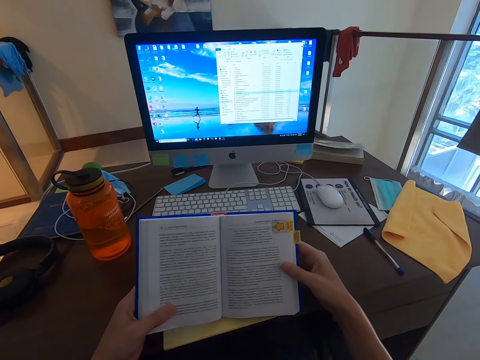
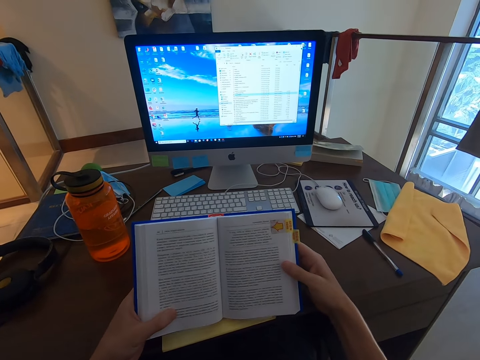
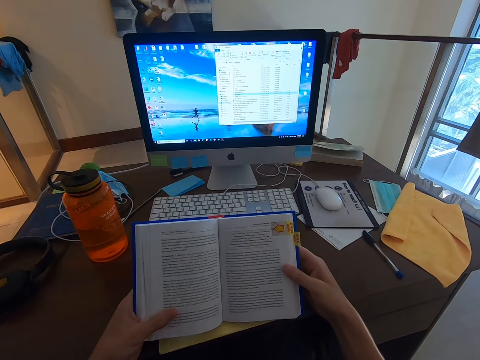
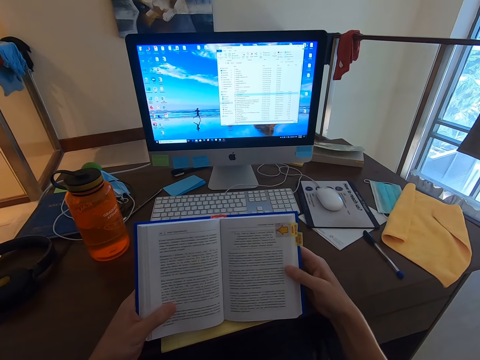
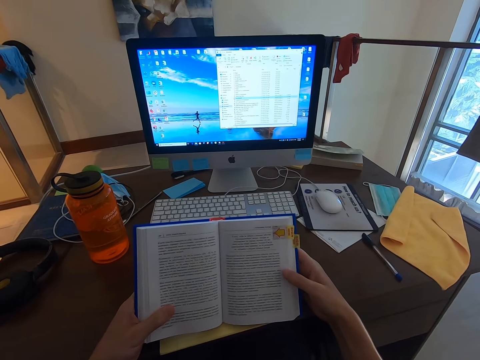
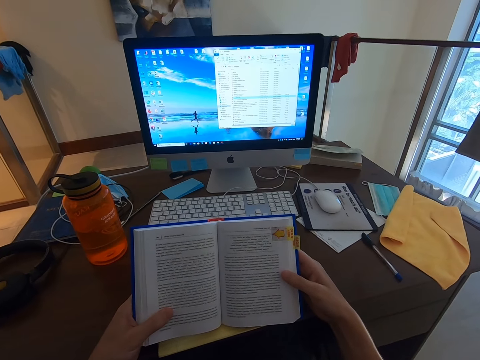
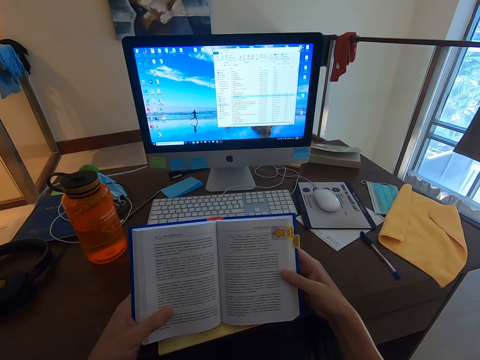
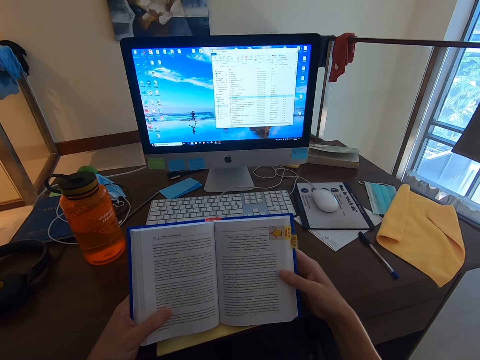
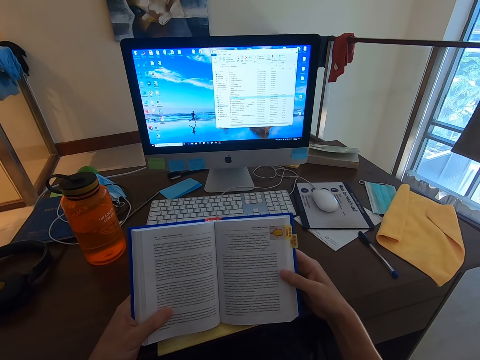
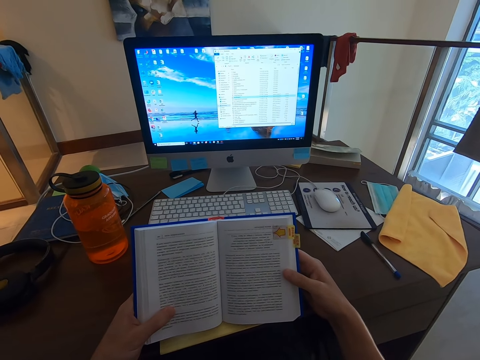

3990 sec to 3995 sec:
The camera wearer reads the book.

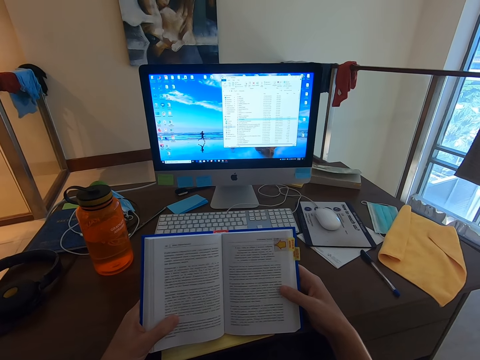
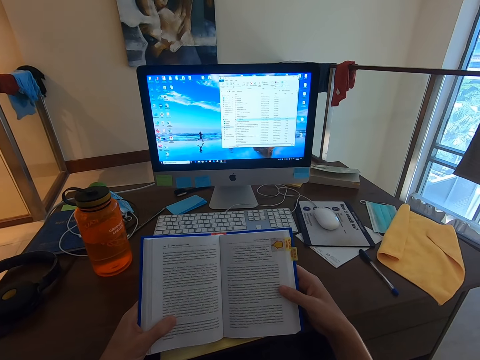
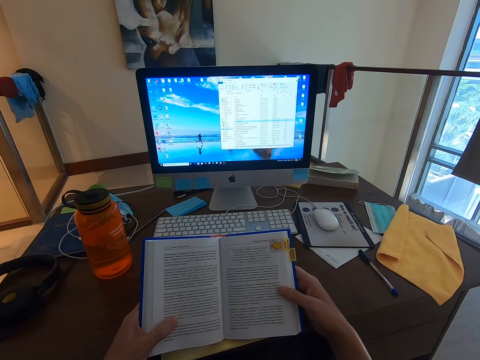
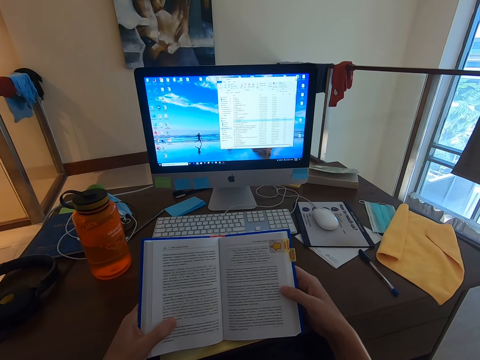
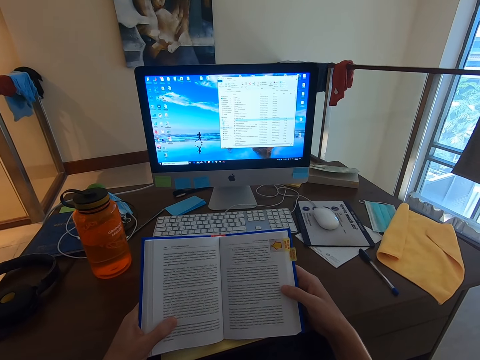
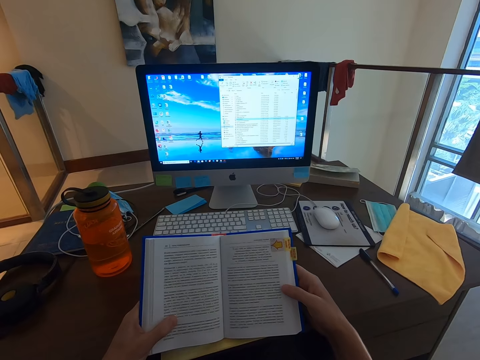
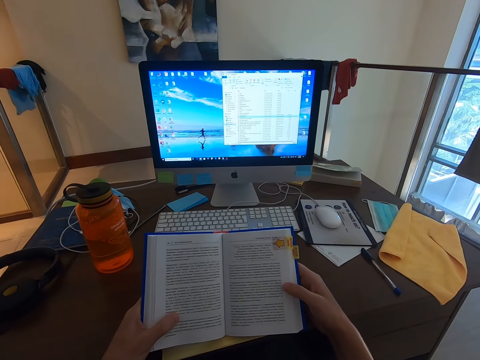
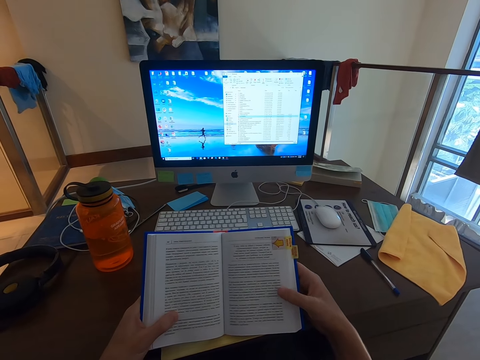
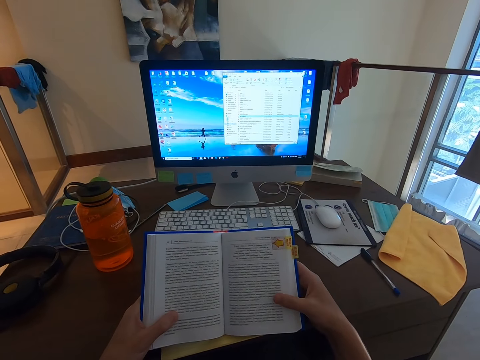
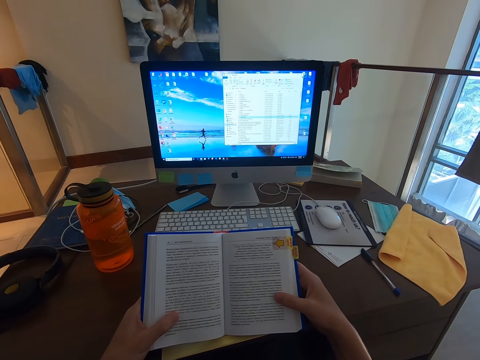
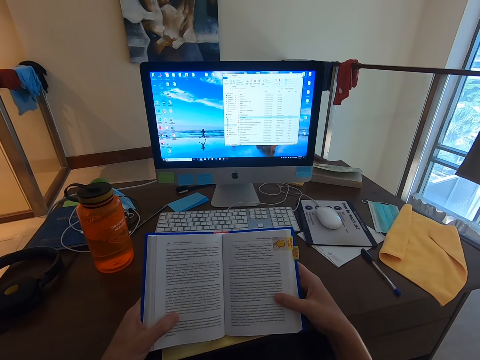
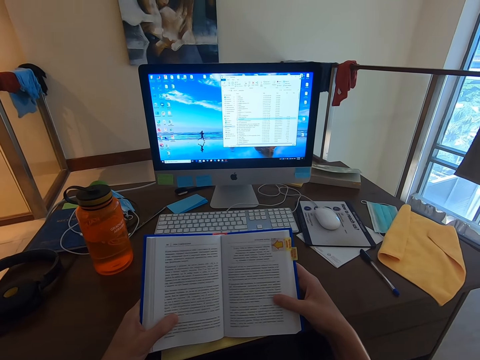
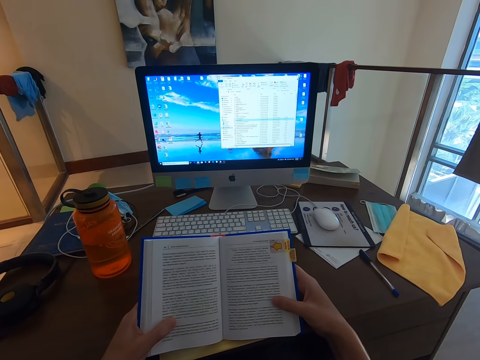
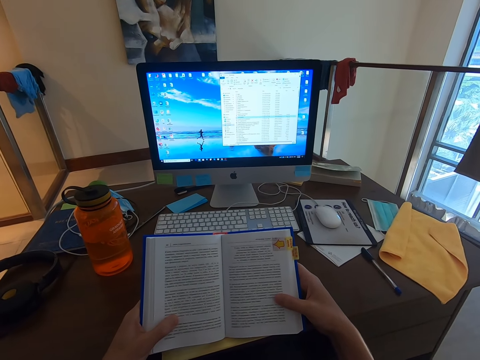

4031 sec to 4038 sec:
The camera wearer moves his right hand thumb along the book.

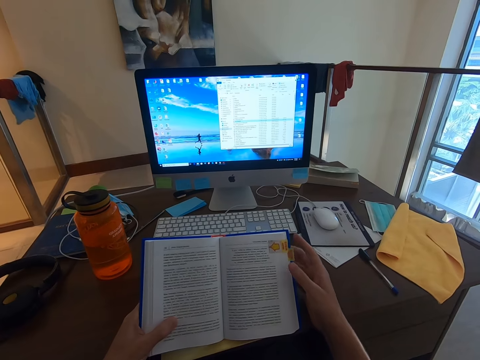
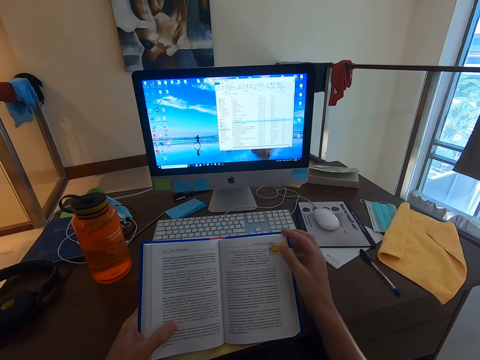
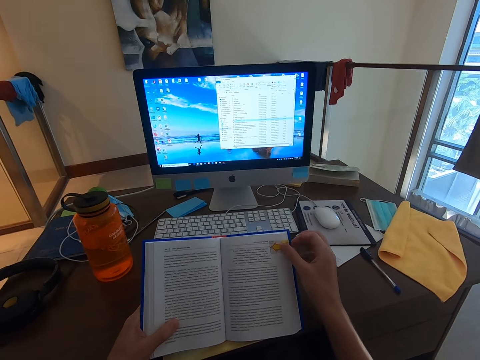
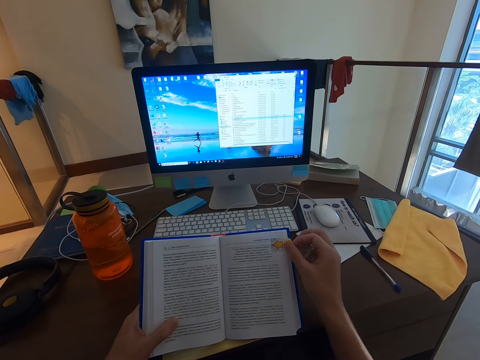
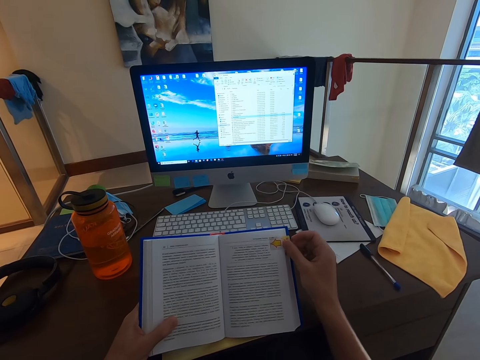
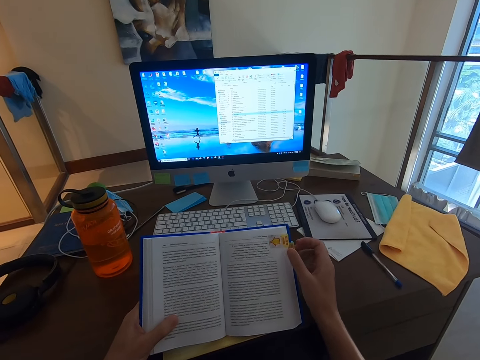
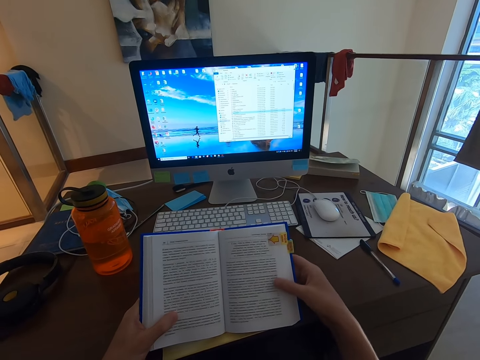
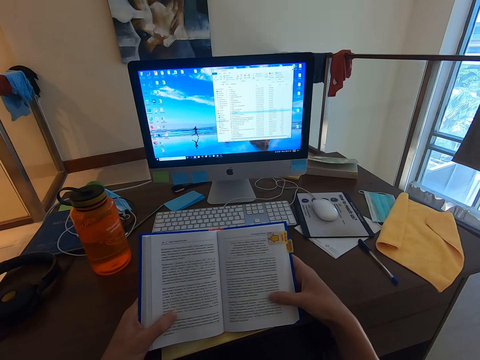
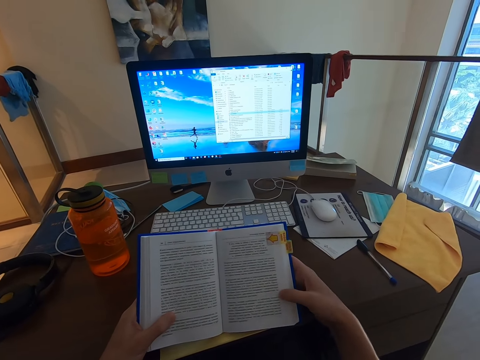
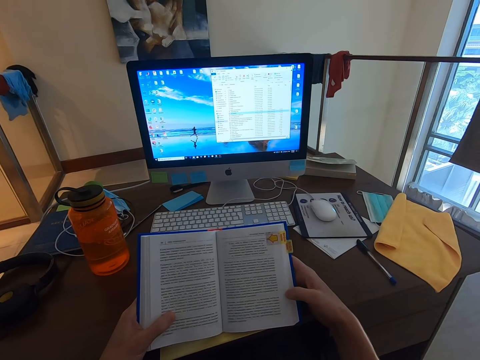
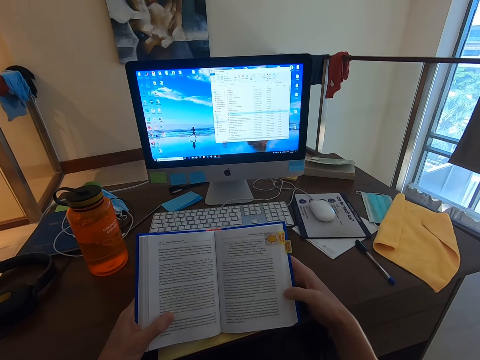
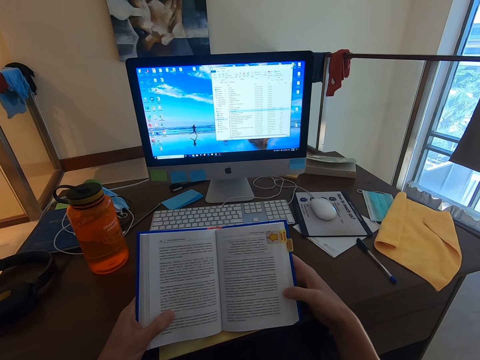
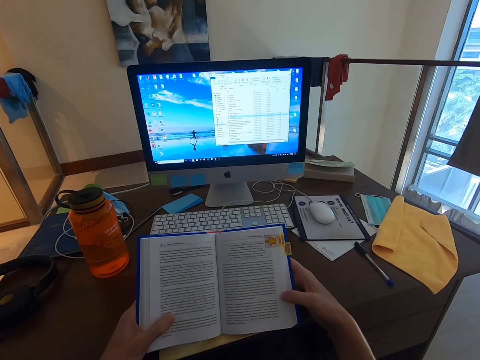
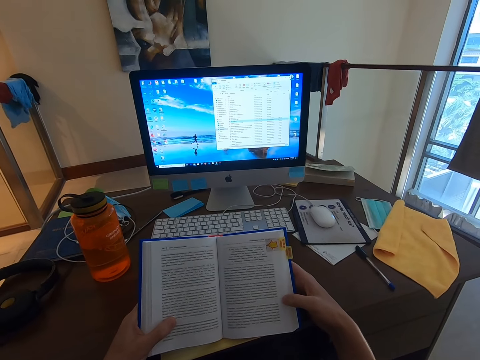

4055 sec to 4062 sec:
The camera wearer turns a page.

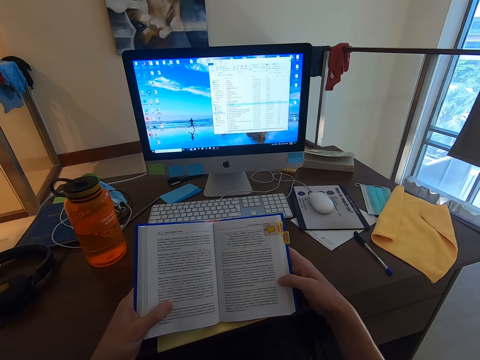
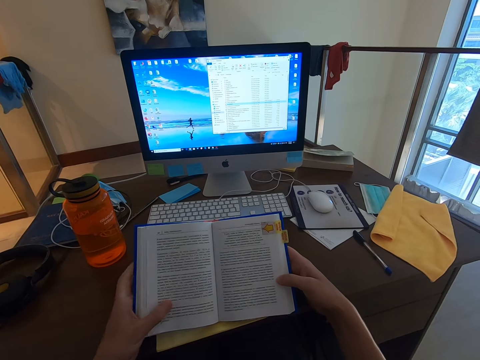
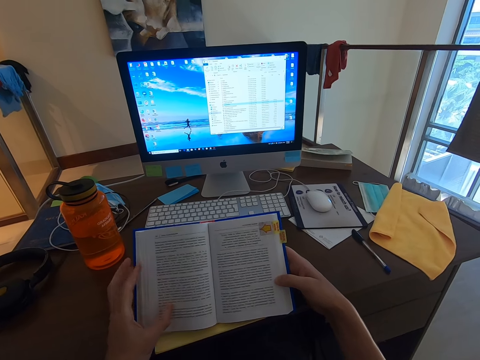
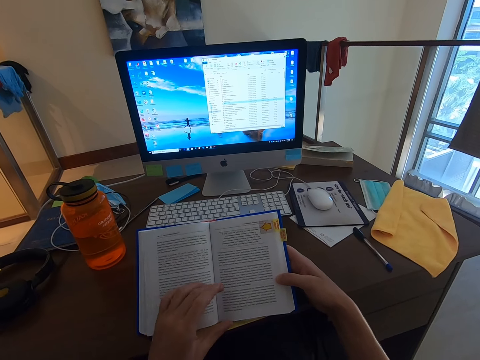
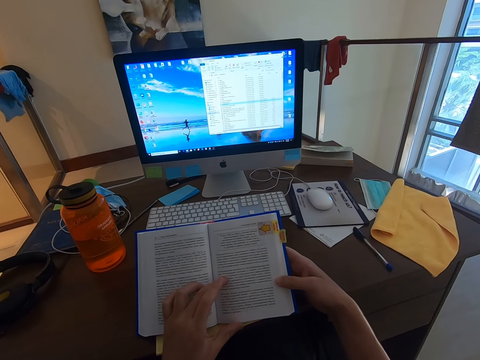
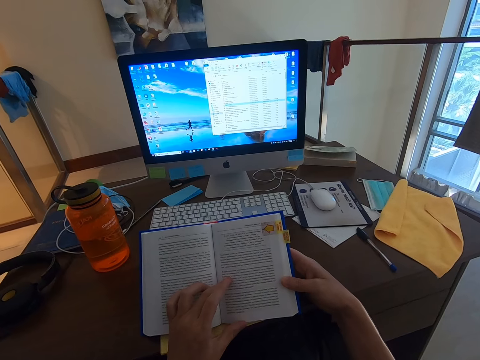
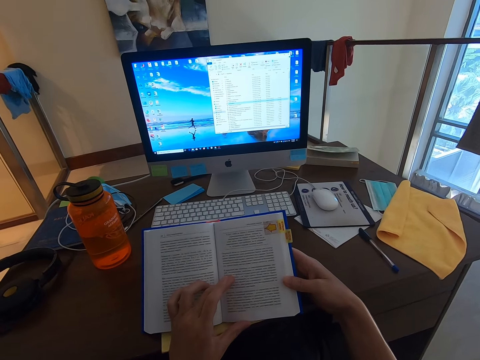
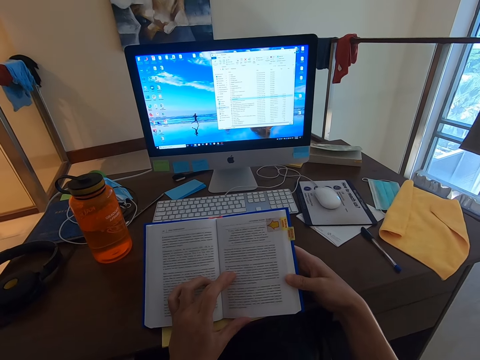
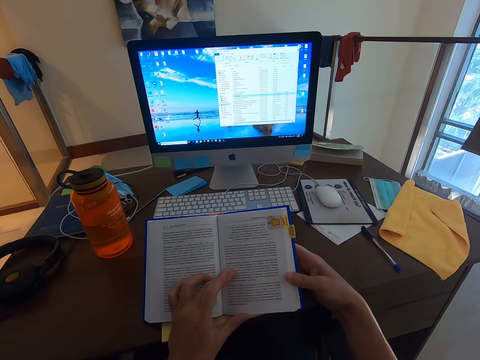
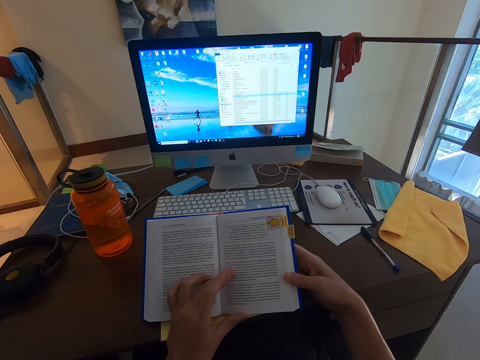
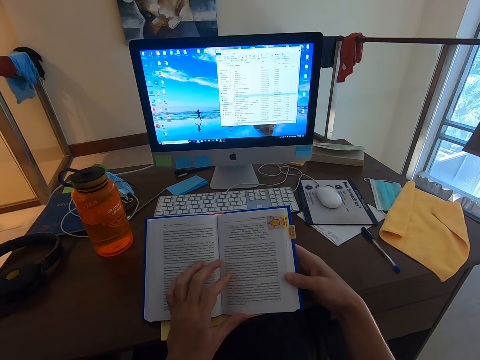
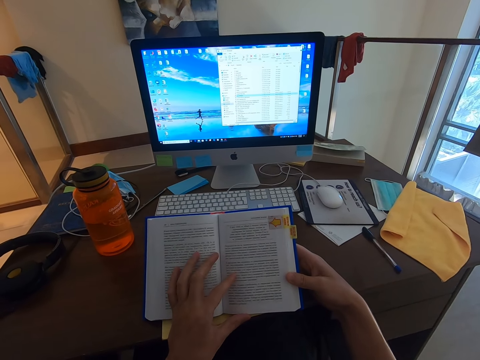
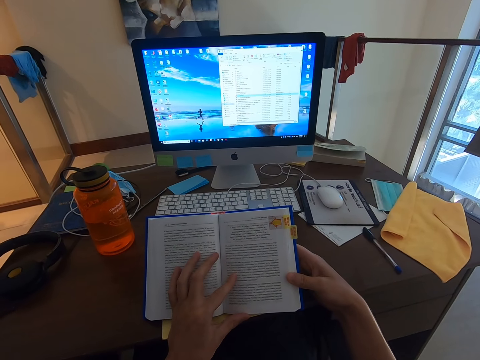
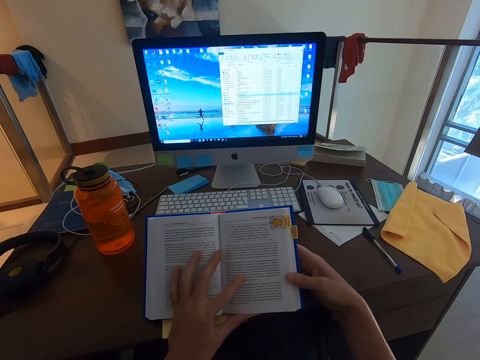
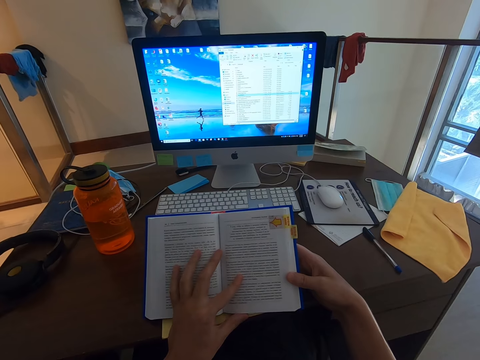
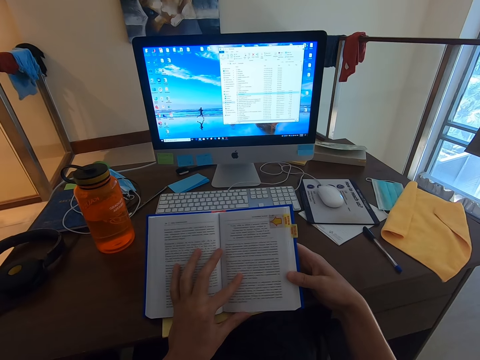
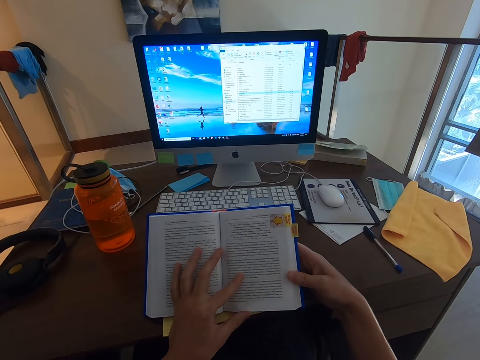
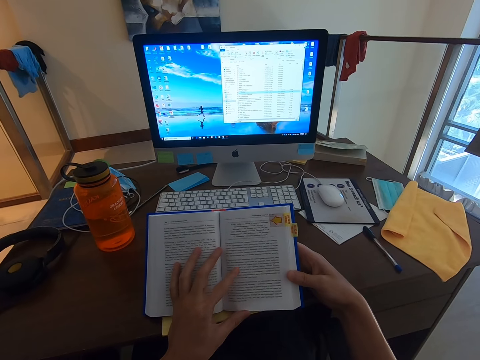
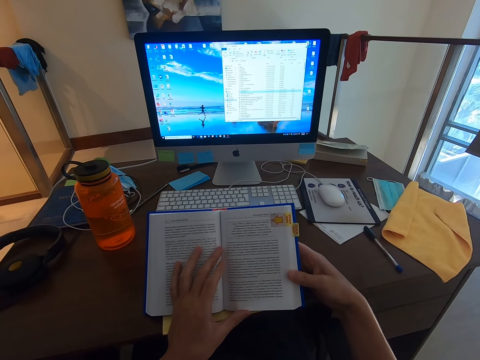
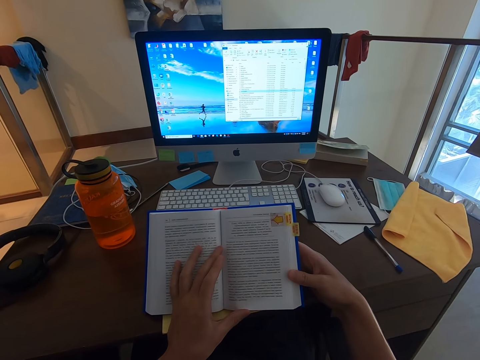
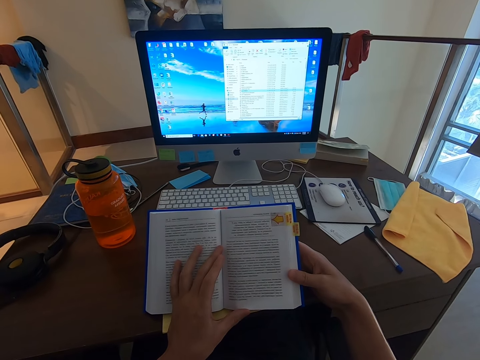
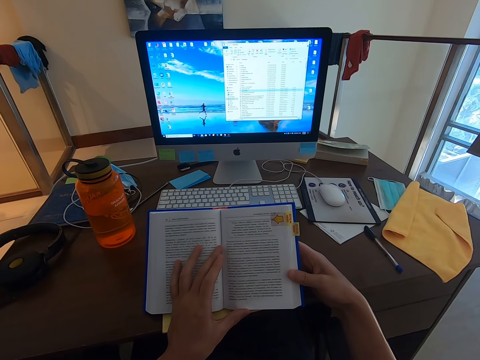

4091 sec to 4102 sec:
The camera wearer places his left hand in the middle of the book.
